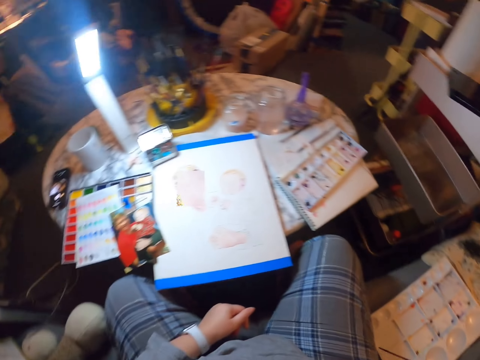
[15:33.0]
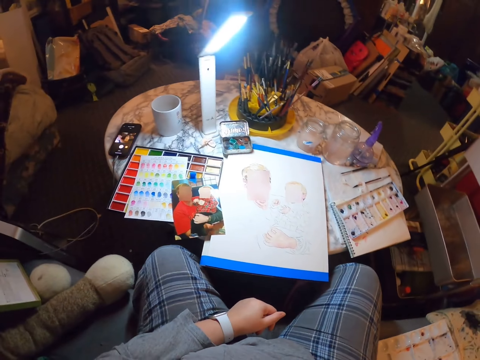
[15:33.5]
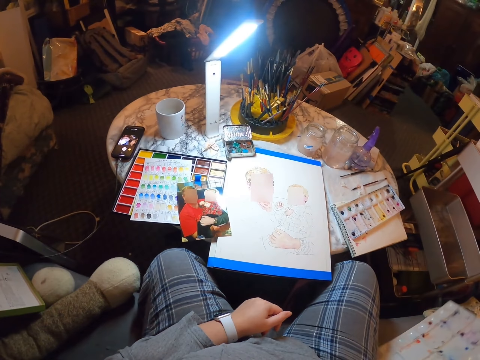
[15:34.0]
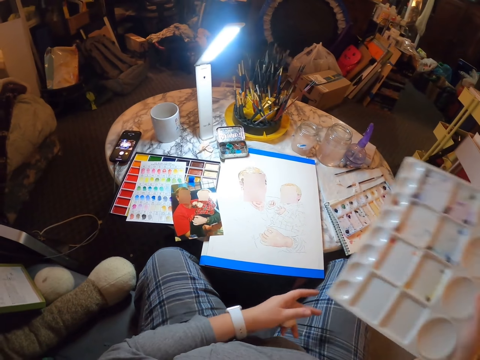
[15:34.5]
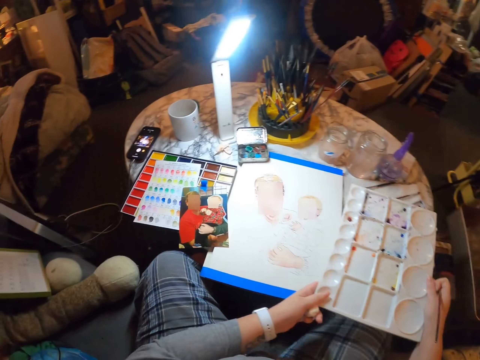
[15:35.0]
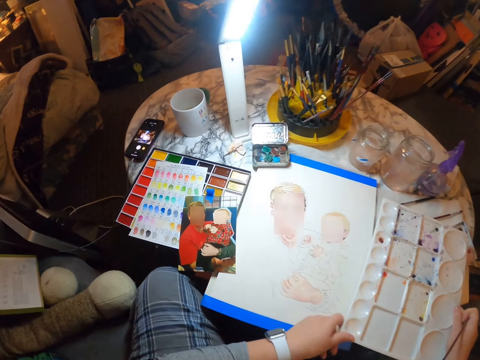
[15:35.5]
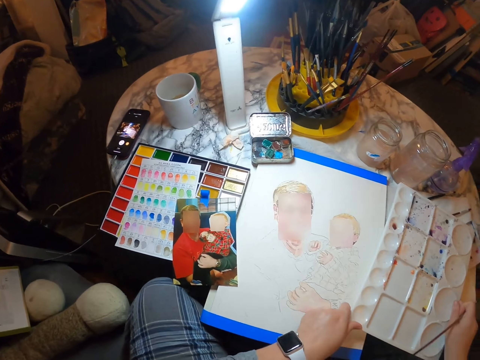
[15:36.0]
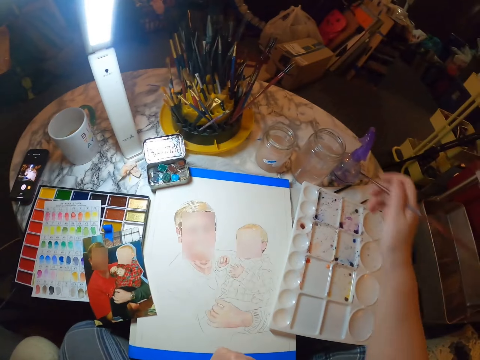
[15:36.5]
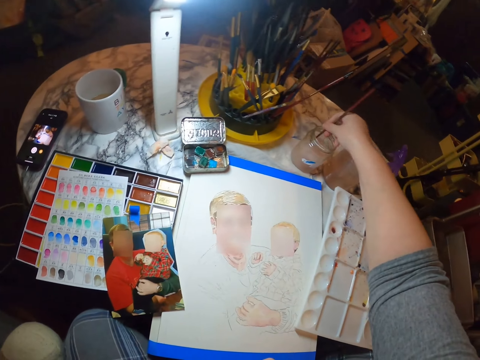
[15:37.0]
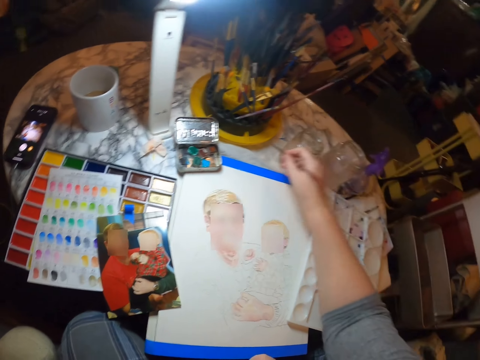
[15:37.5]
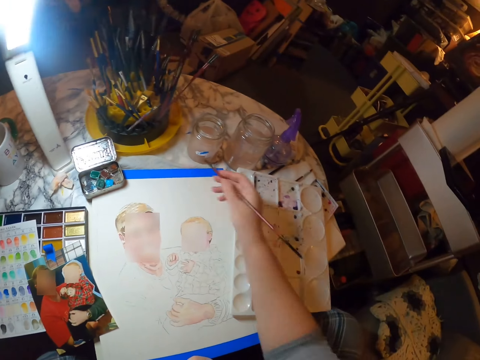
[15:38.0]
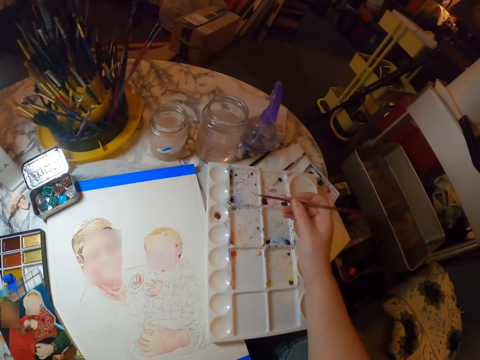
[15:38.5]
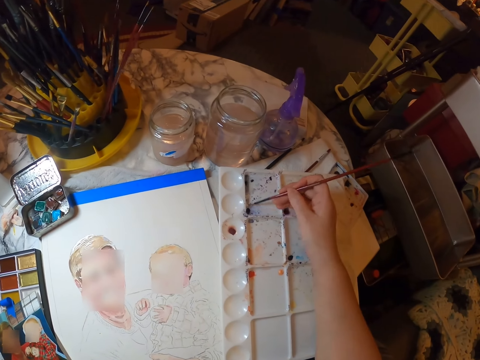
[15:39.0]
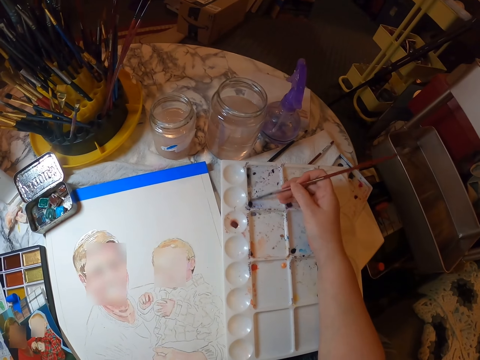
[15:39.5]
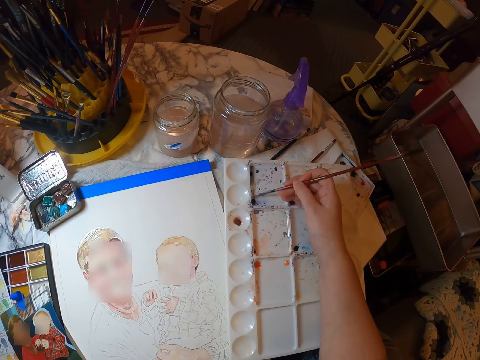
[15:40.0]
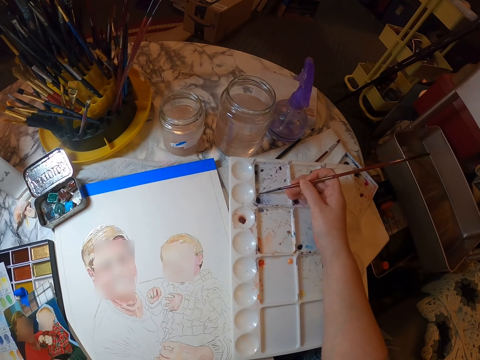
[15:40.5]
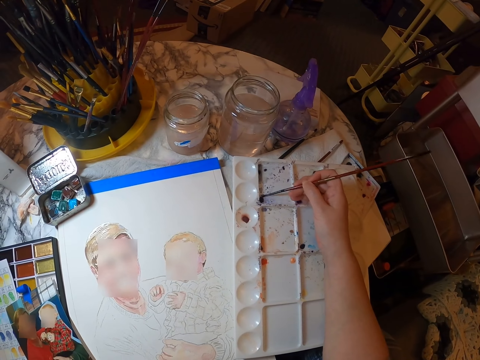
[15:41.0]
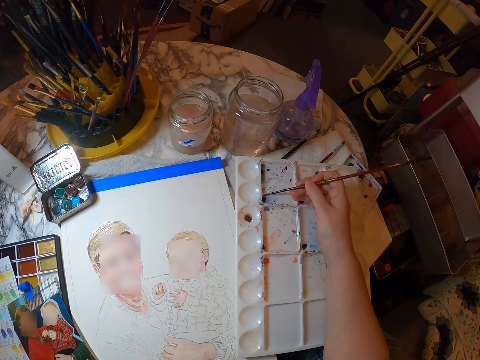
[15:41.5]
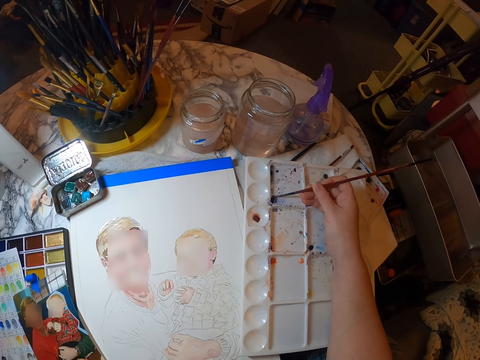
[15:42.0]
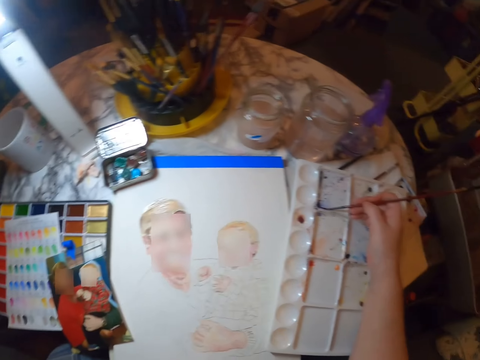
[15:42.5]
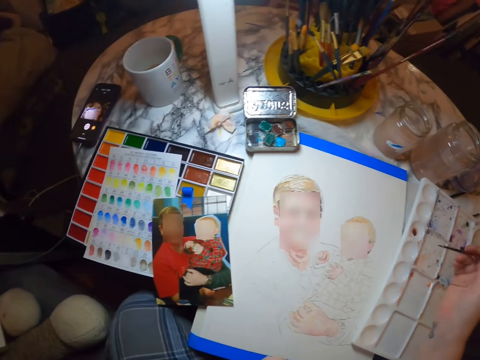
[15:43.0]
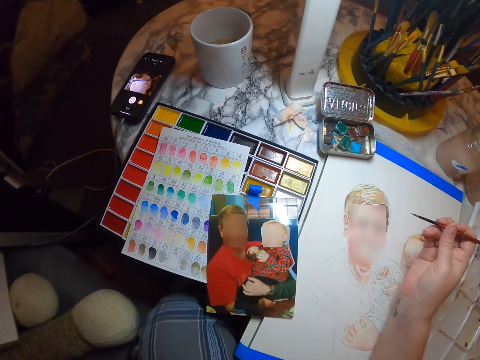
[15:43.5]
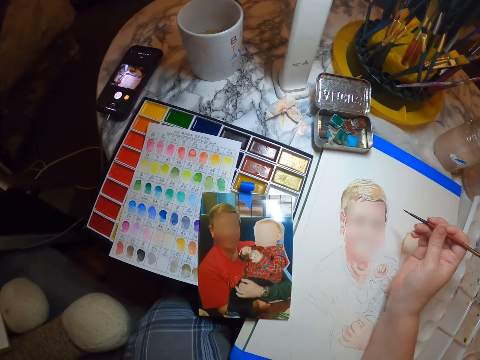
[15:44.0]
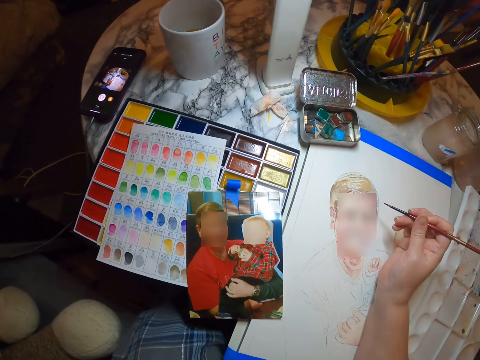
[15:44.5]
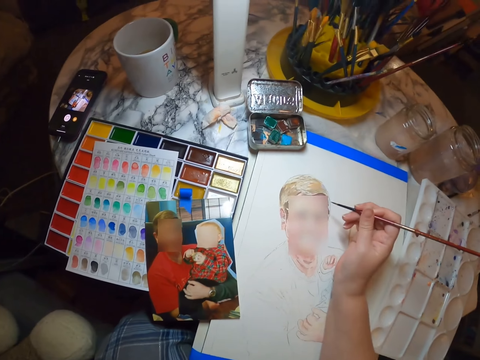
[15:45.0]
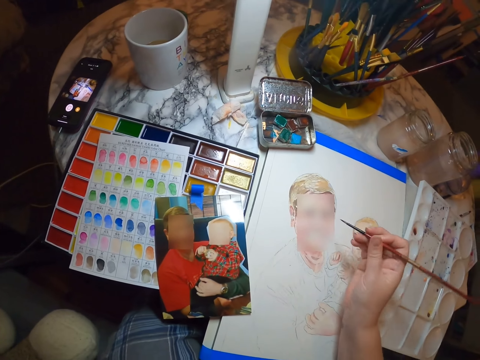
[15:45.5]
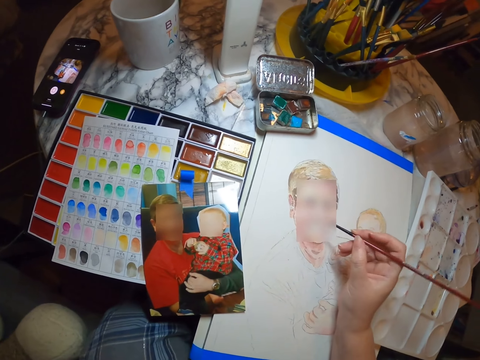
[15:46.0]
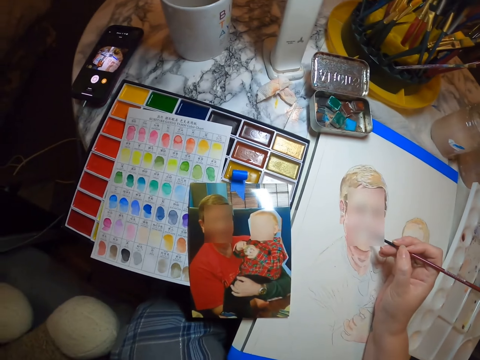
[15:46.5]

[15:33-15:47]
The camera wearer stares at something. They take the paint palette. They stare at something again. They place the paint palette on the table. They put the painting brush in water in the tin. They scoop the color with the painting brush. They draw the portrait with the painting brush.

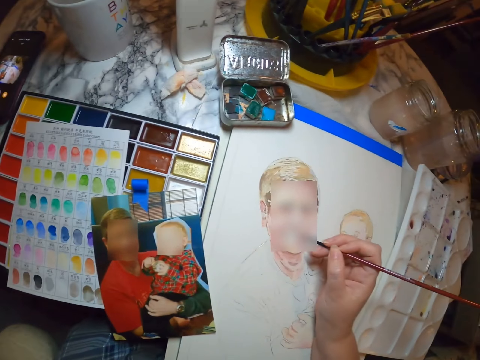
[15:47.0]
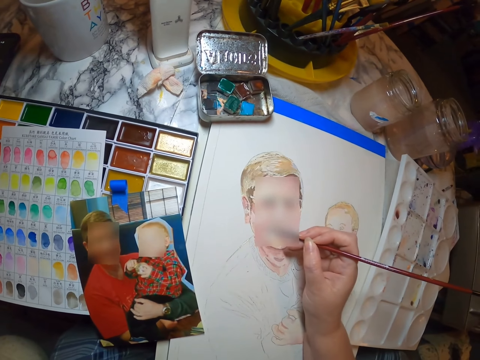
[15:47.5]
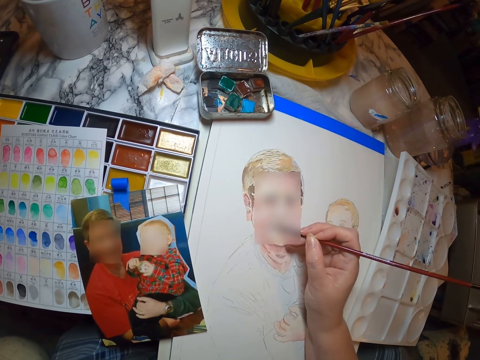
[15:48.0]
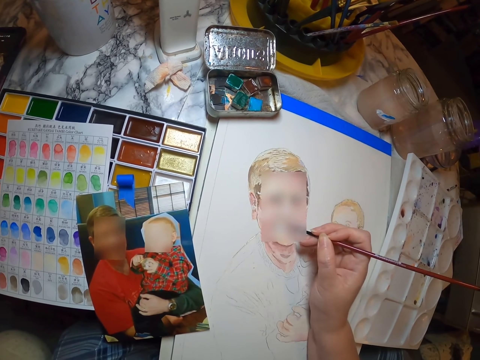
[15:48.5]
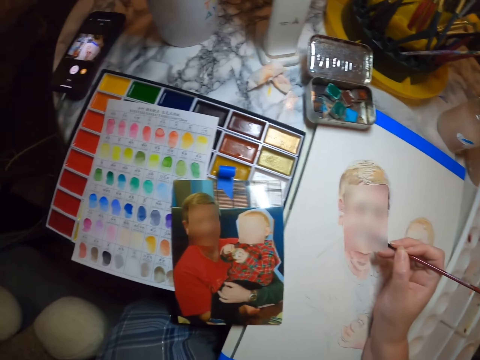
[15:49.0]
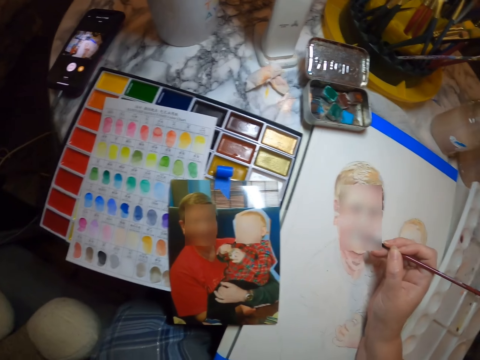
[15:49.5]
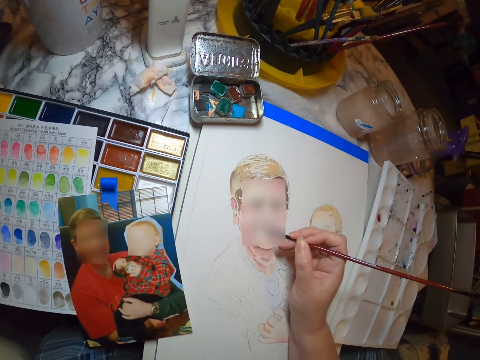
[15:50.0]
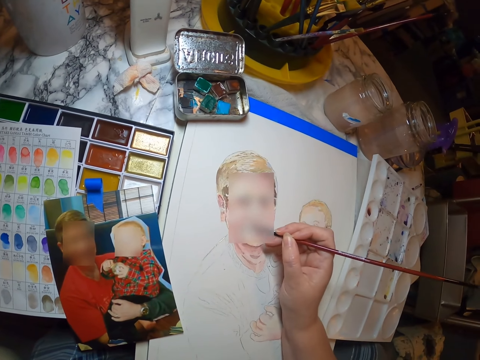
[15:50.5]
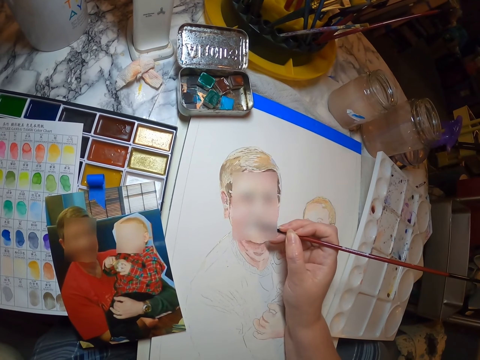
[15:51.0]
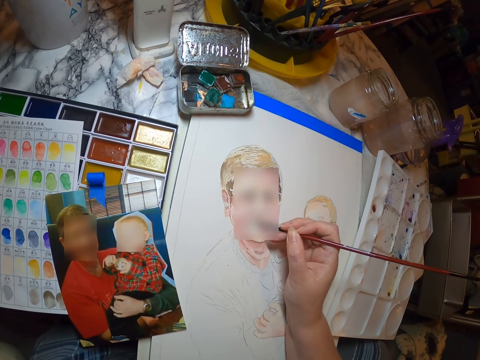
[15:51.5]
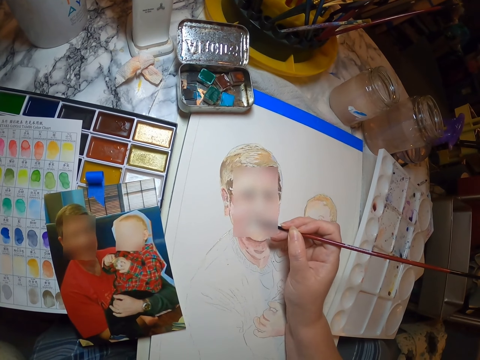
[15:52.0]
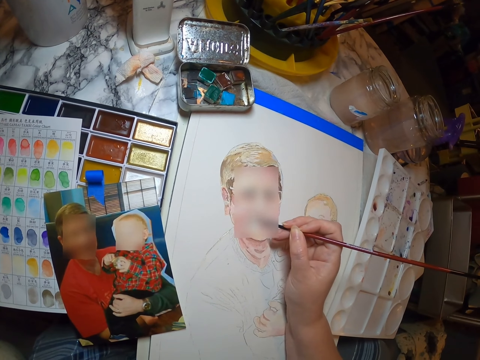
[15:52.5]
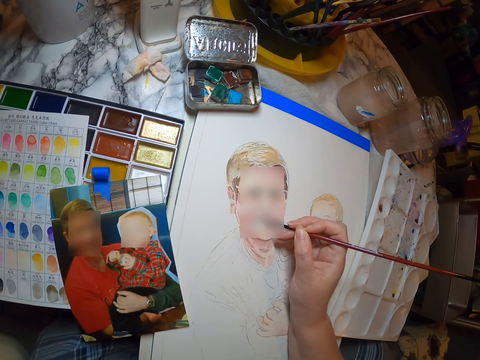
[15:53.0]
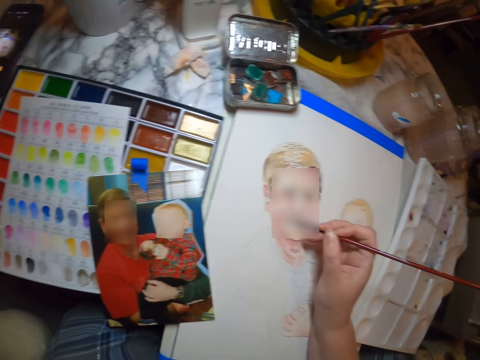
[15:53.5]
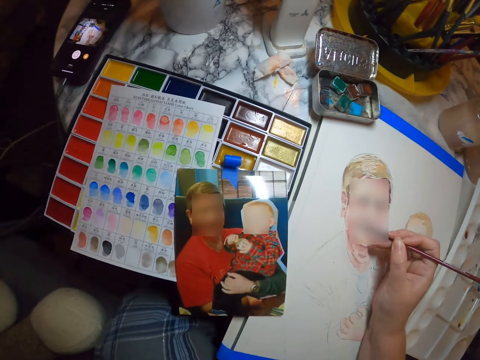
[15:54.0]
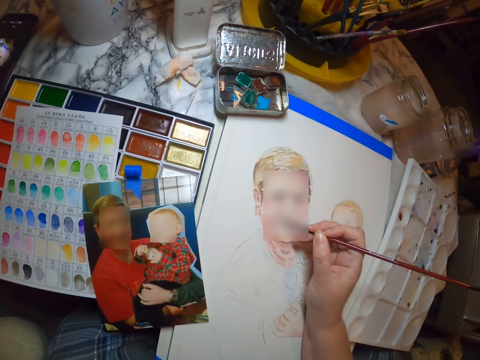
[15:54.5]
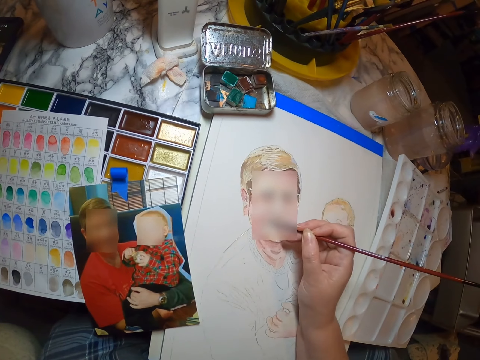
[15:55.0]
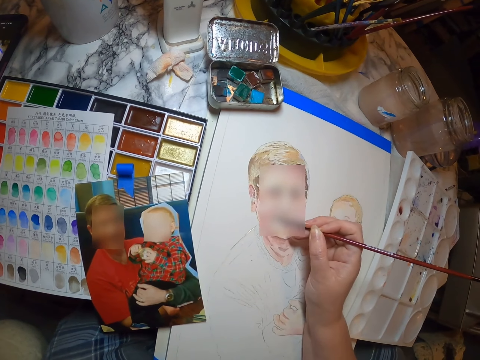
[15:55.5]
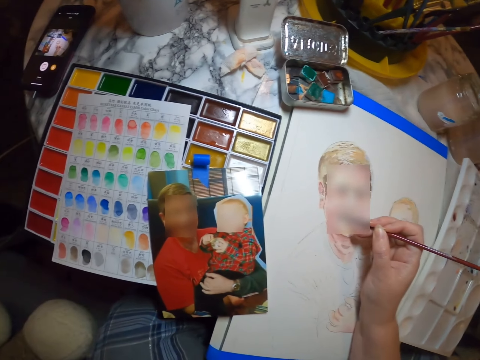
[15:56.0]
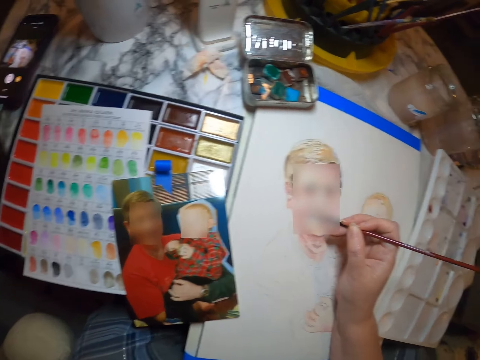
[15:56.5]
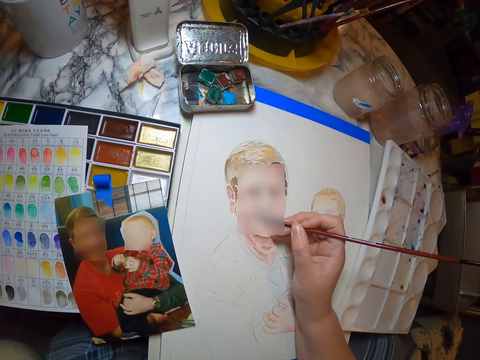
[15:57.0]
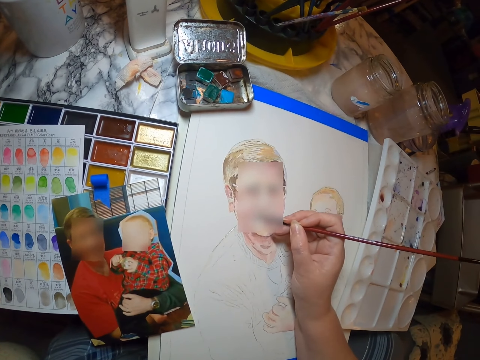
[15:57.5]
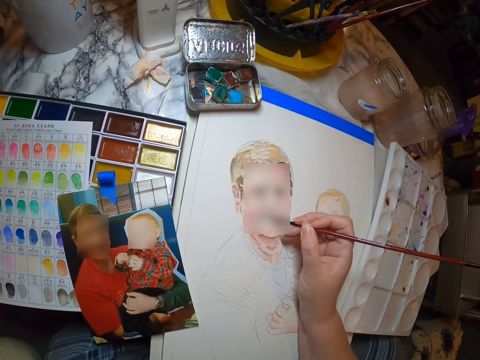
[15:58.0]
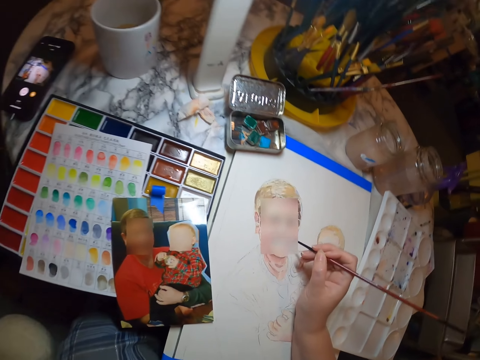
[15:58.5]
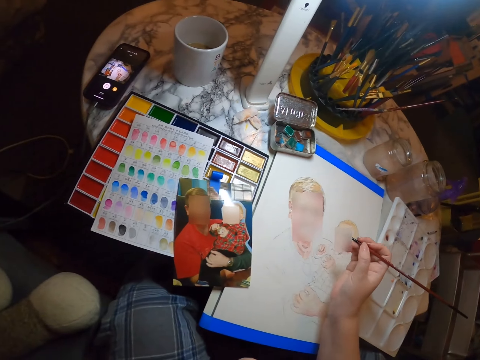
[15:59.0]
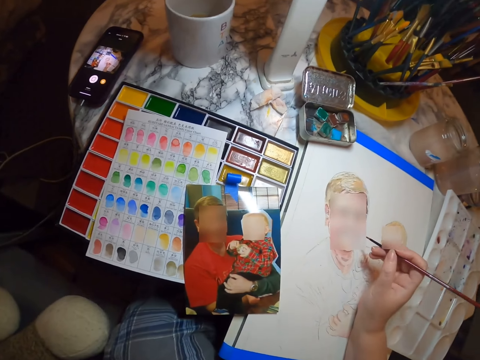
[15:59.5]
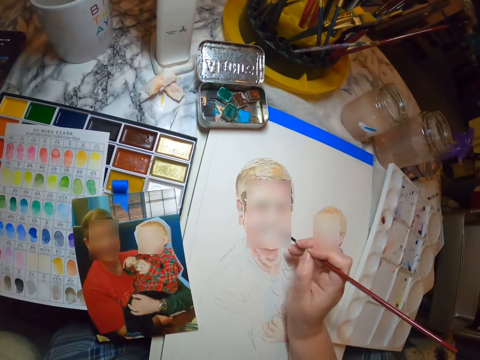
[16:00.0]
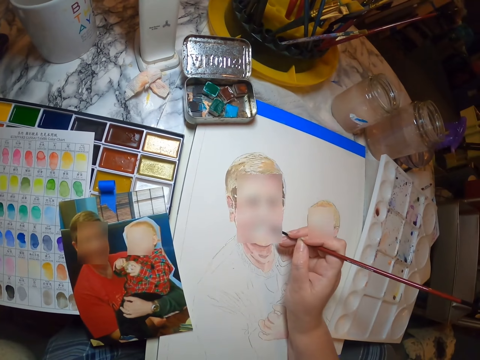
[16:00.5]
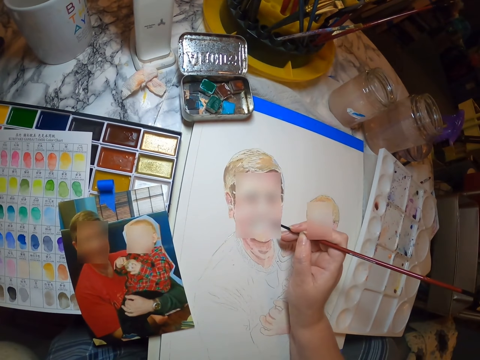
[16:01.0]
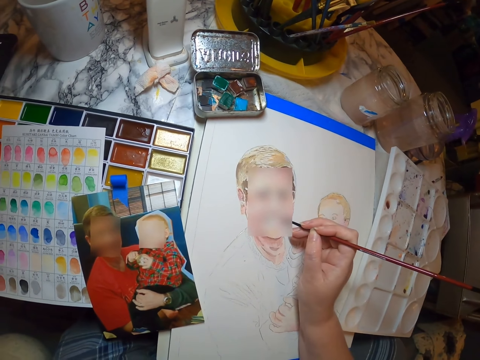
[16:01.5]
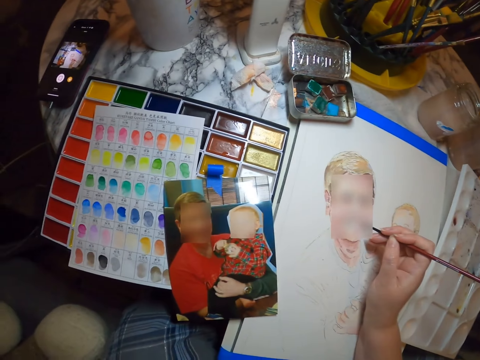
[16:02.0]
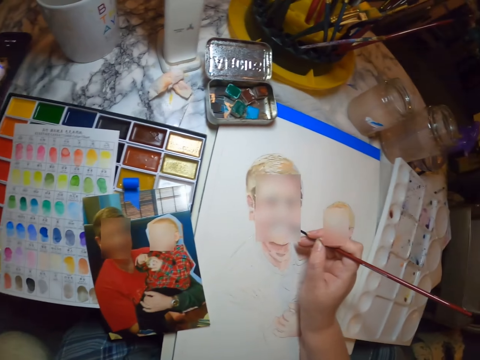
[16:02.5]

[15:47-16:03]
The camera wearer paints a picture. They look at the photo. They paint the picture. They look at the photo. They paint the picture.
